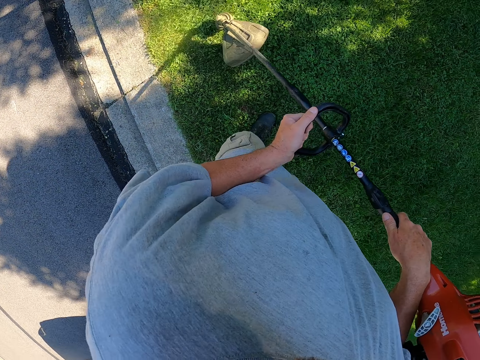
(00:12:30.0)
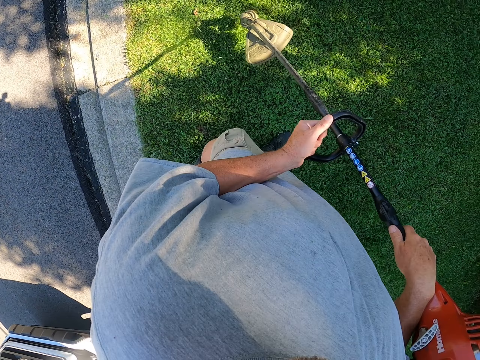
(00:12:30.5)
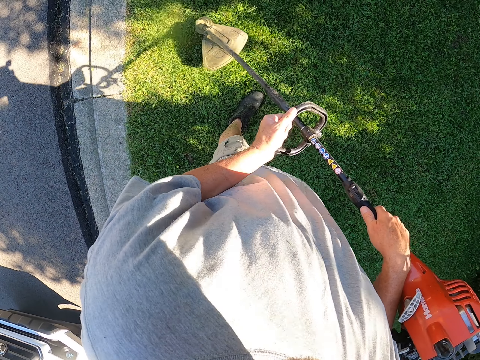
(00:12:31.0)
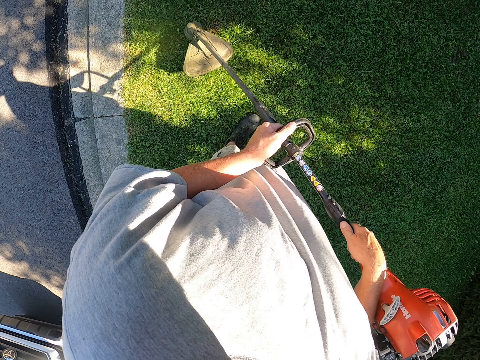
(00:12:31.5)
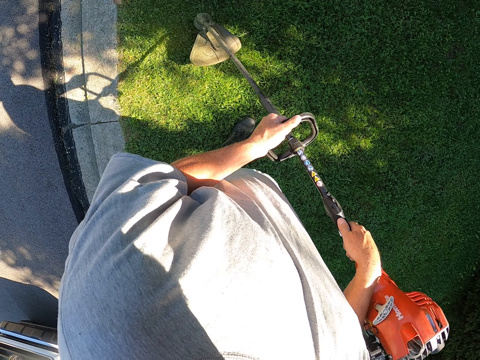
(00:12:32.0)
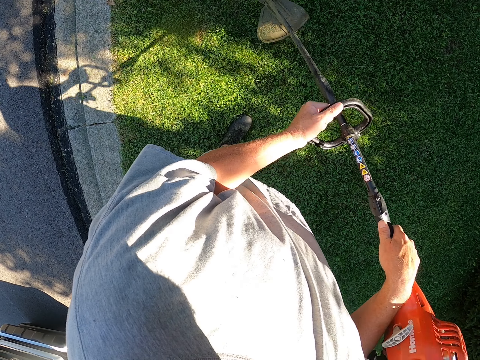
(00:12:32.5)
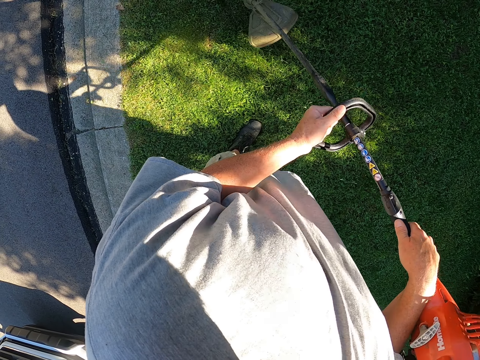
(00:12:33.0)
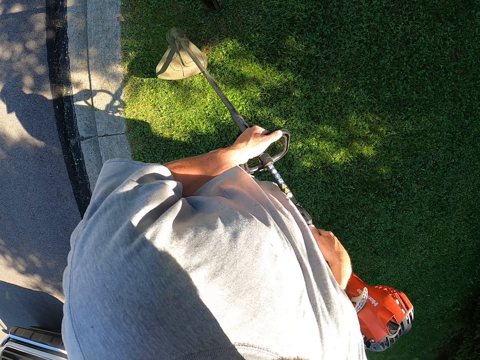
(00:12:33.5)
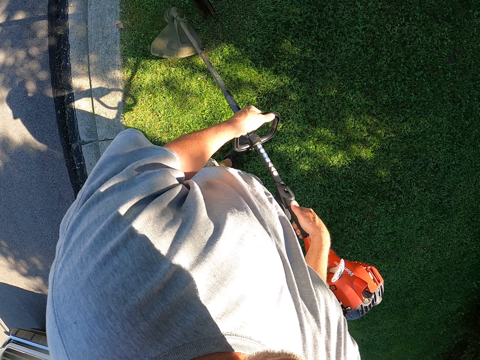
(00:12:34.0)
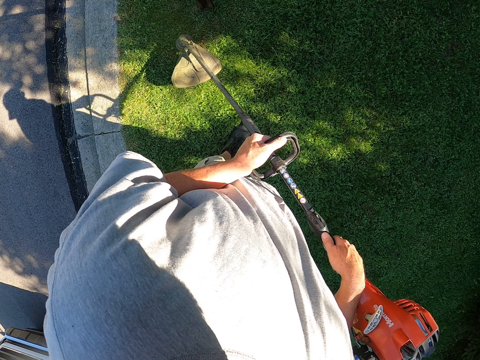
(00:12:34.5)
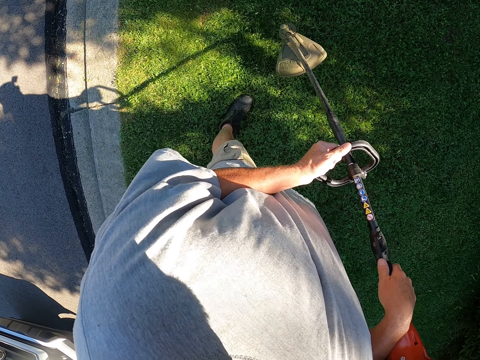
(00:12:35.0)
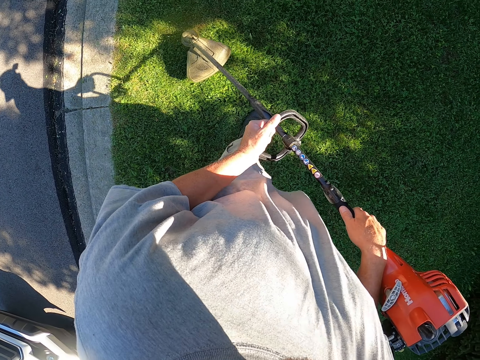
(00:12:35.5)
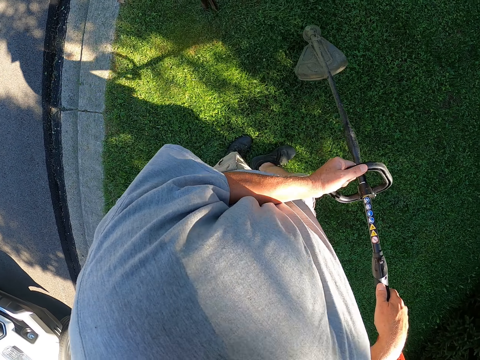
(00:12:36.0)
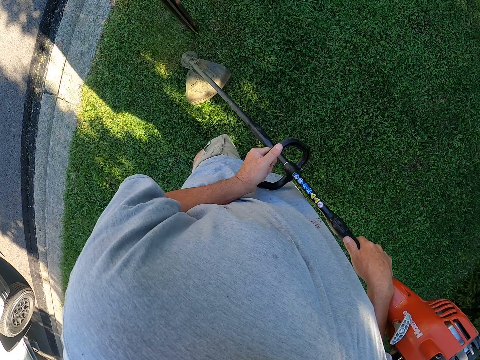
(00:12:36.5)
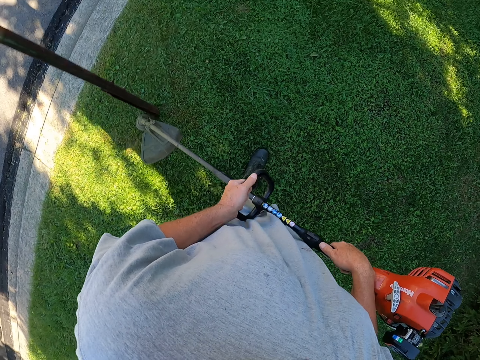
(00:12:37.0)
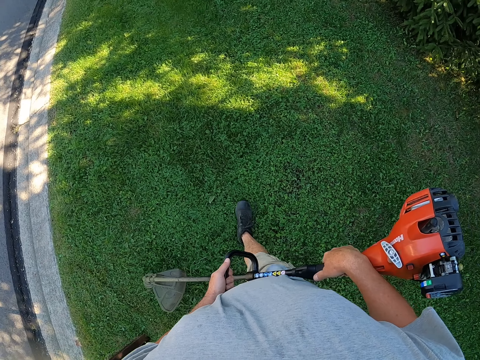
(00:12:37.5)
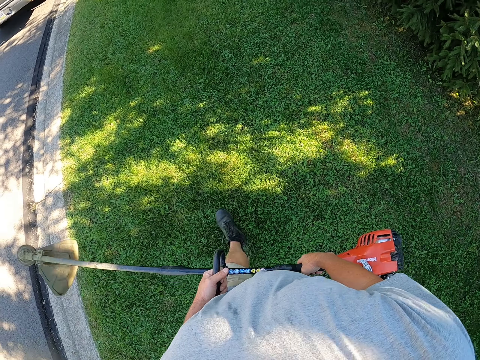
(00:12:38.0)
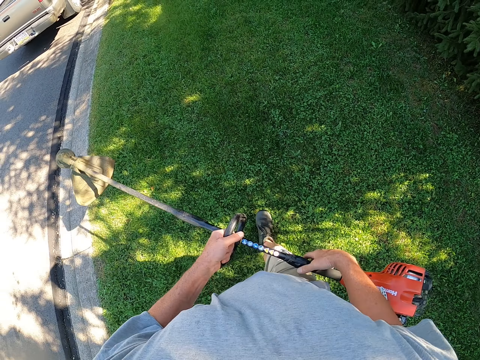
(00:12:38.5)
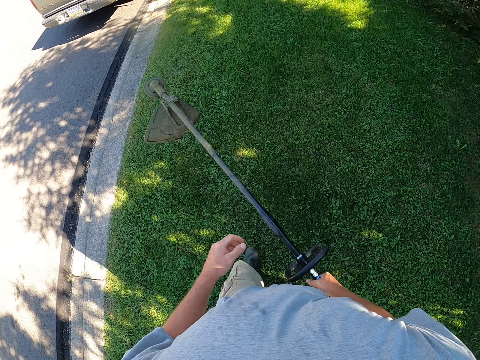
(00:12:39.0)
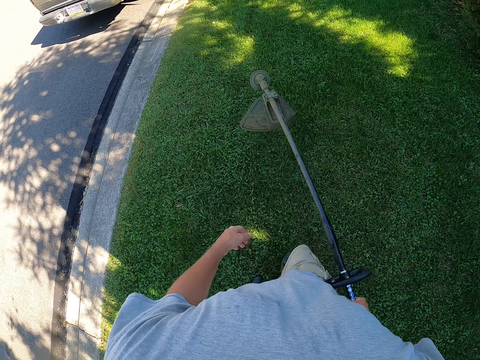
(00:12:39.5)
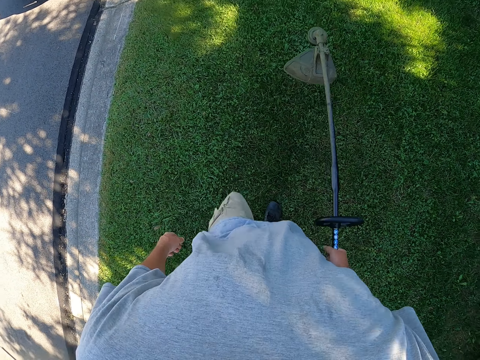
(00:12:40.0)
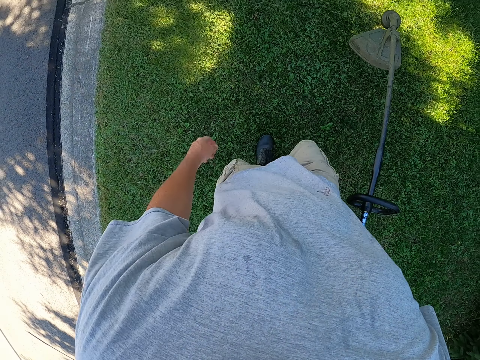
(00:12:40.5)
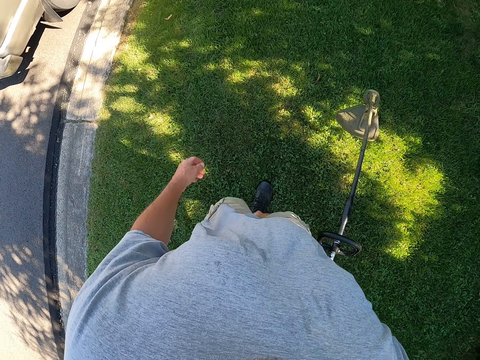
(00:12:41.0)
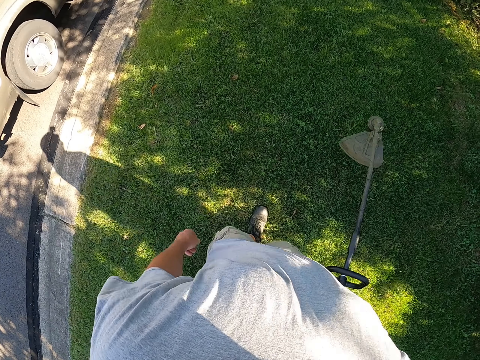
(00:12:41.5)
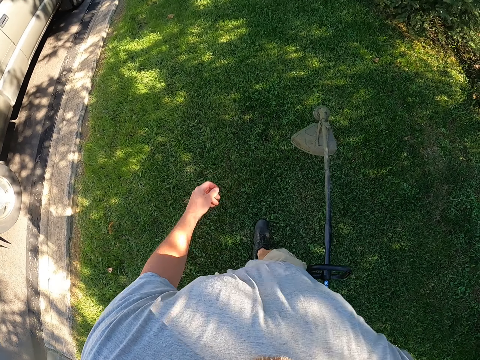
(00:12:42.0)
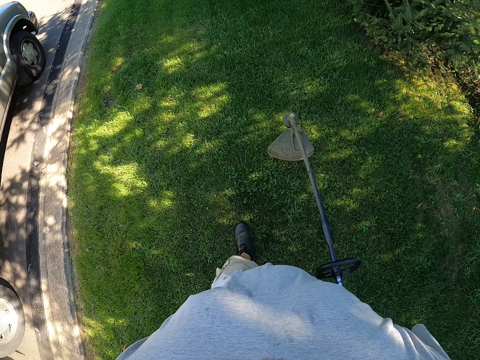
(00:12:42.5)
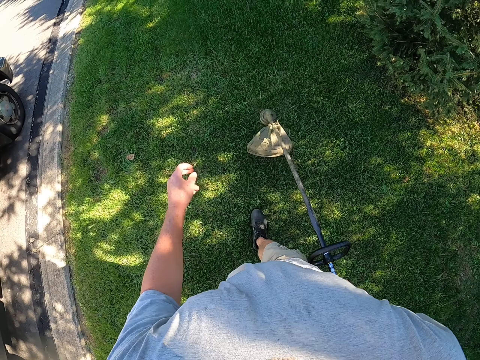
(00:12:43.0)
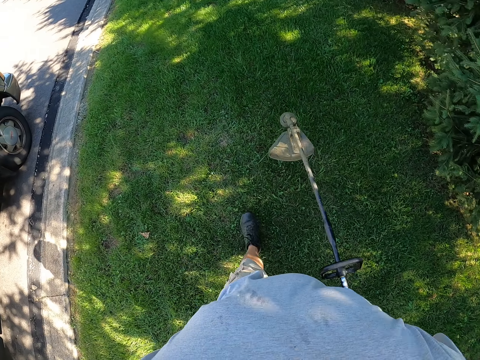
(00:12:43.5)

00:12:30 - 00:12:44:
The camera wearer walks around the garden. They cut grass with a brush cutter. They cut grass repeatedly. They walk around the garden.

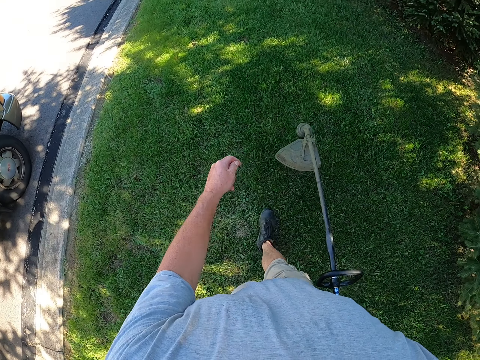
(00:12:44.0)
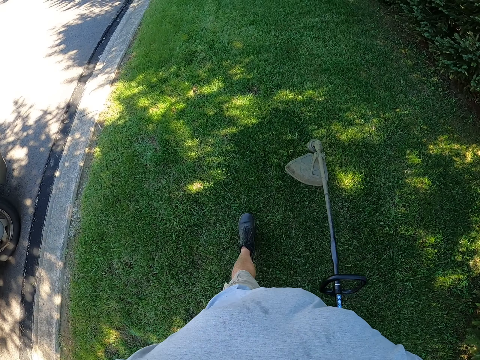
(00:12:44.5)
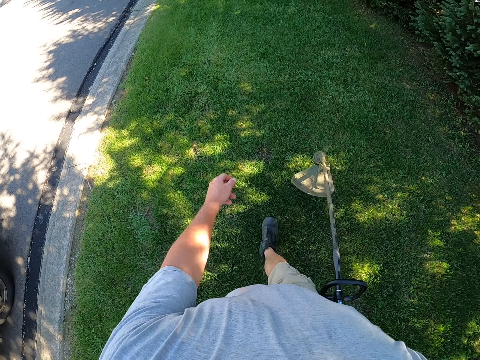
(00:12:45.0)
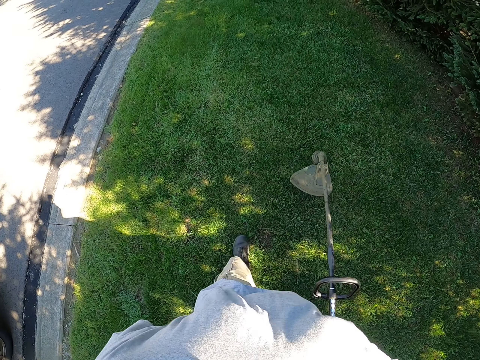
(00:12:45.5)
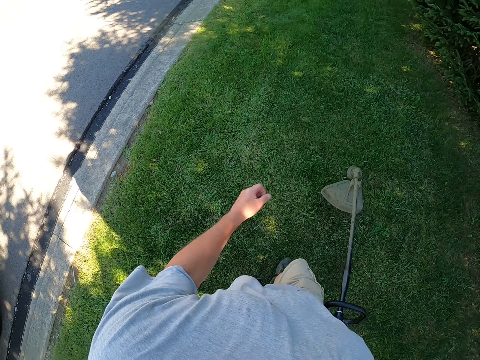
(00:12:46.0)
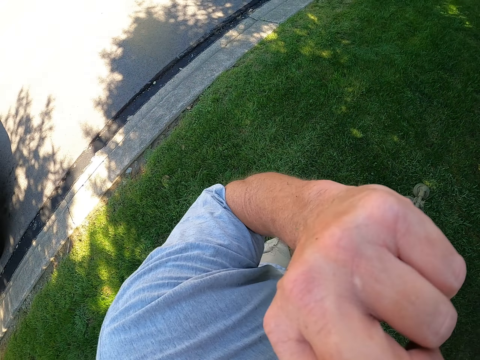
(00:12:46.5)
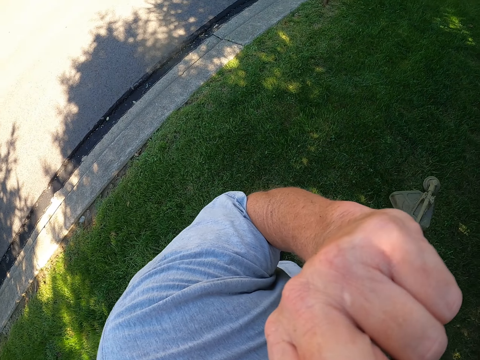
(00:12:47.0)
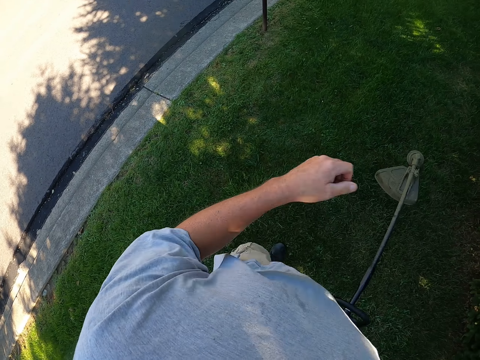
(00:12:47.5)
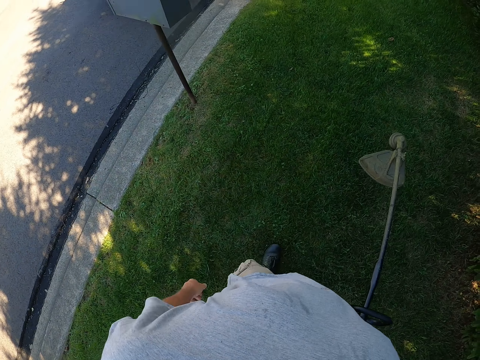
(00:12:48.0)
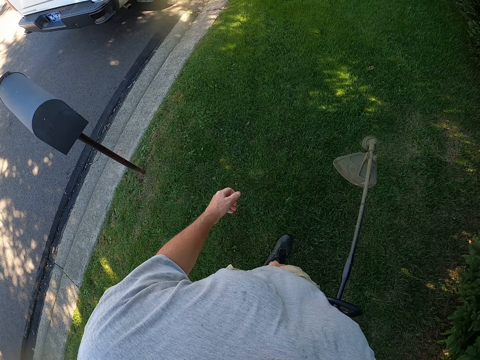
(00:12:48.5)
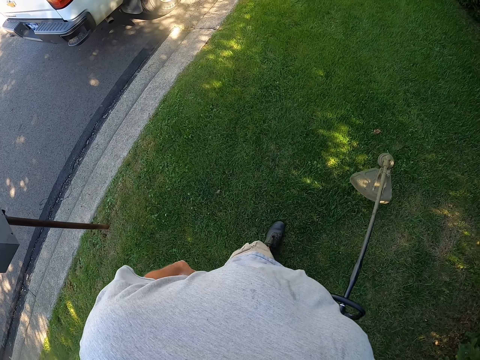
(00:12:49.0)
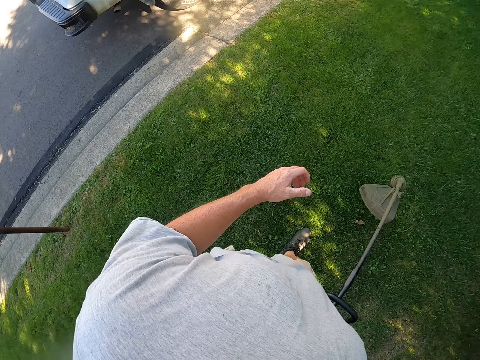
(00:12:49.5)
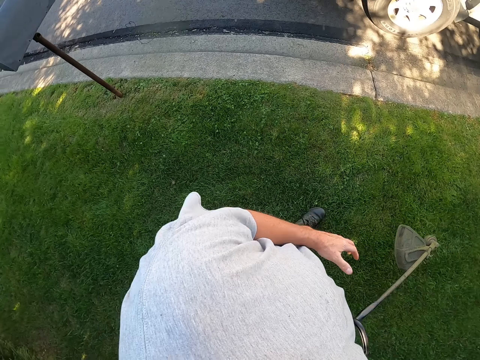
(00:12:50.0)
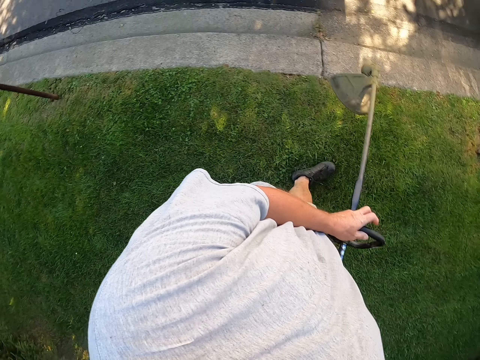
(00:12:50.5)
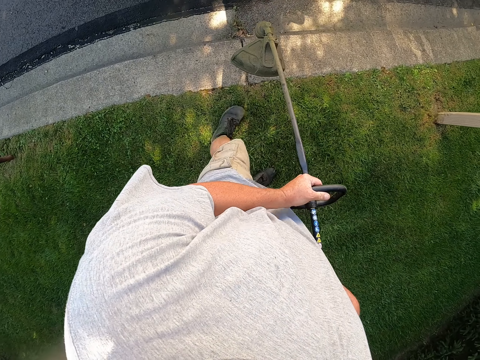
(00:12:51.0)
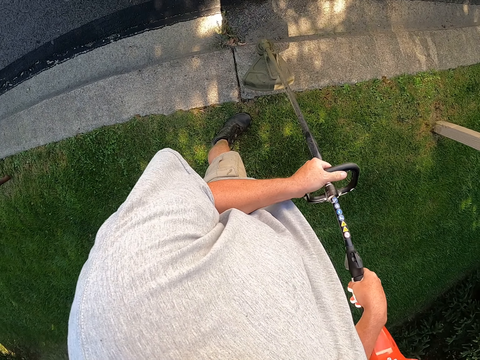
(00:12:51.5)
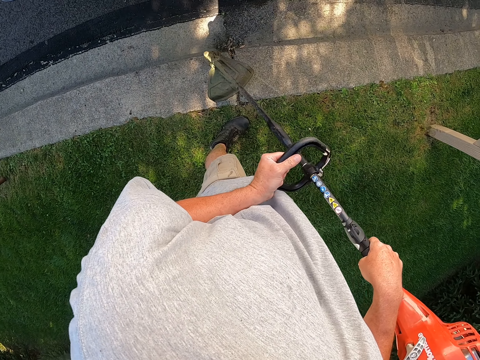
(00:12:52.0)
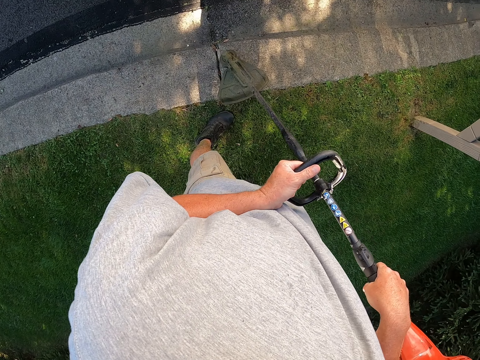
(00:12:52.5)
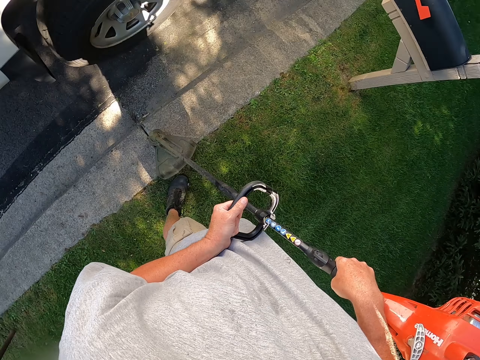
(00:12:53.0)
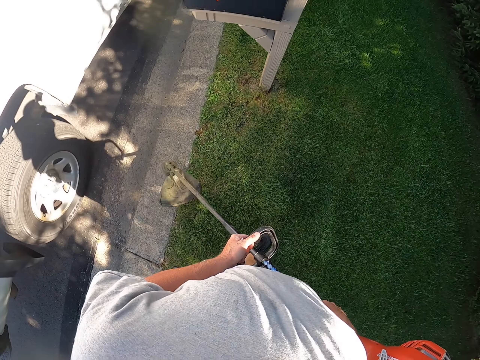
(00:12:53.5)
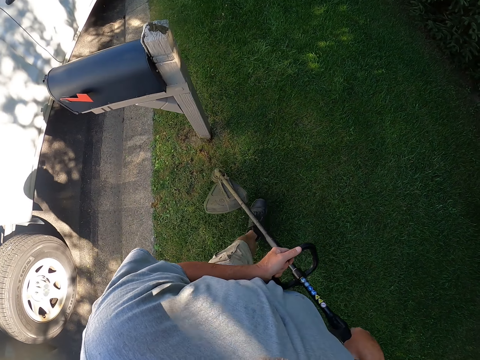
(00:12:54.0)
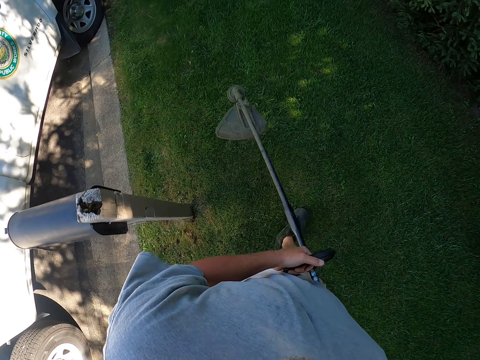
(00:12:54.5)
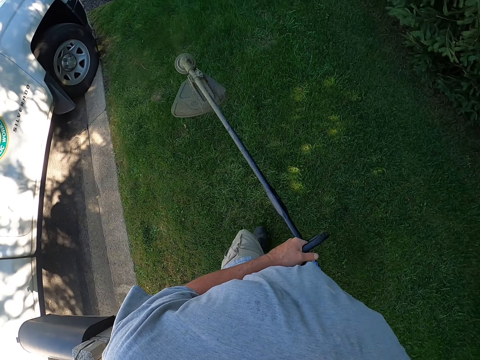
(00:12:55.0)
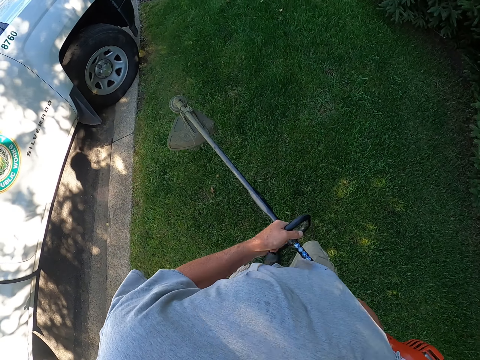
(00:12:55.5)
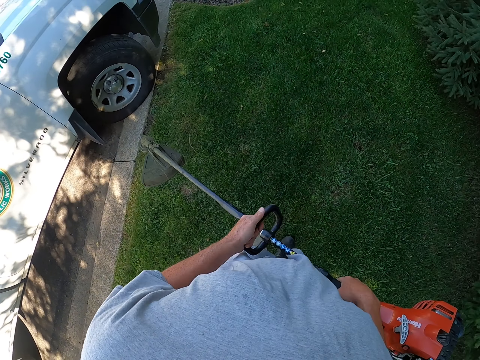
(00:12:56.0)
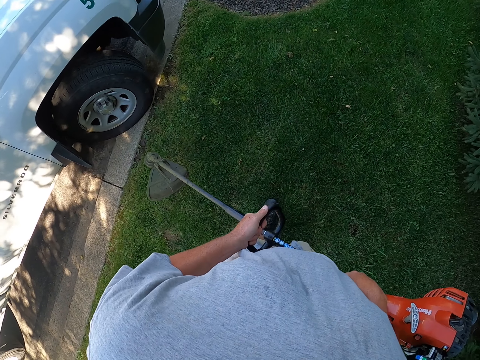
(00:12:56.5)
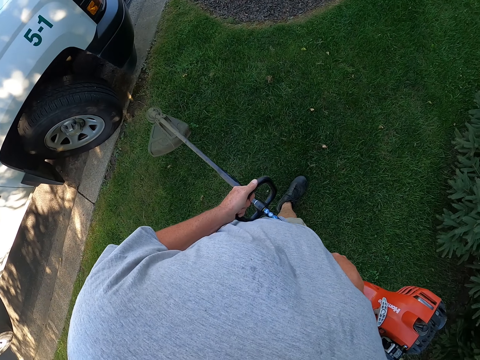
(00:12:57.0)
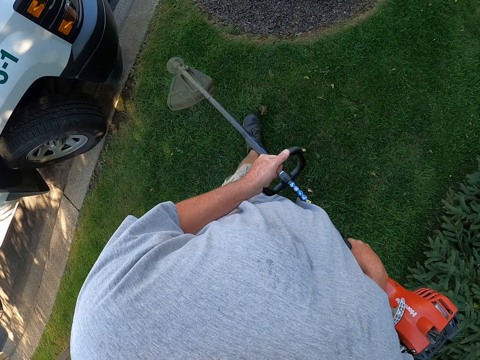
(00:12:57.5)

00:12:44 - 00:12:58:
The camera wearer wipes his nose. He moves the hand. He cuts grass with a brush cutter. He moves the hand. He walks around the garden.
